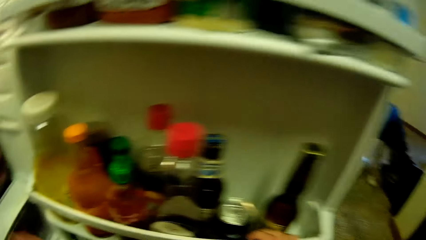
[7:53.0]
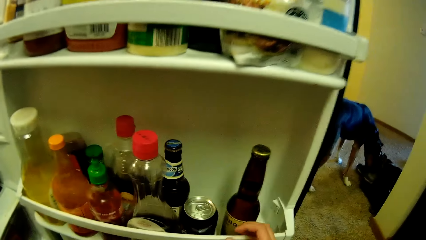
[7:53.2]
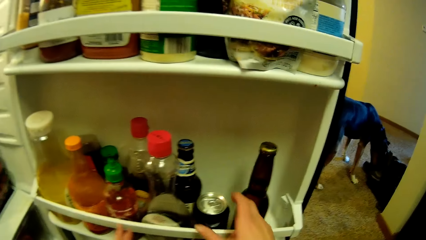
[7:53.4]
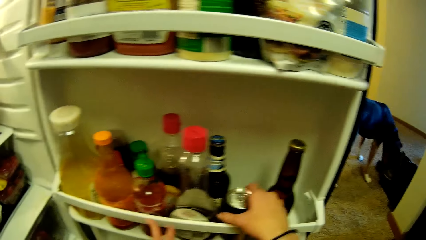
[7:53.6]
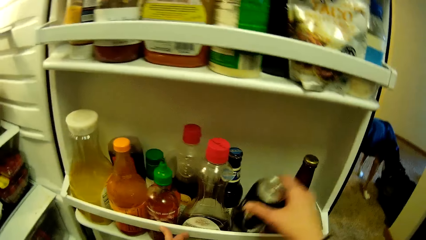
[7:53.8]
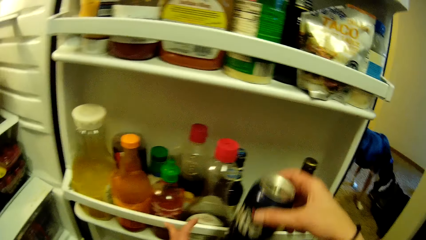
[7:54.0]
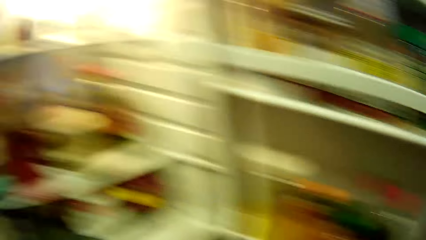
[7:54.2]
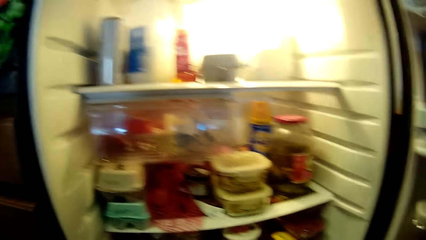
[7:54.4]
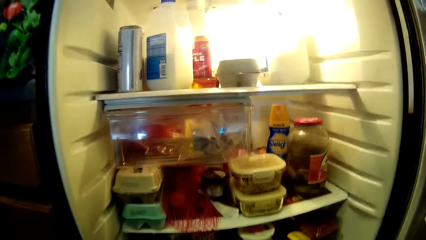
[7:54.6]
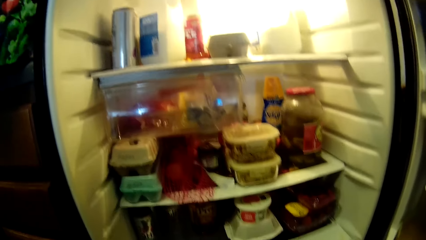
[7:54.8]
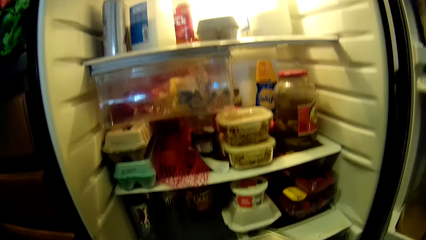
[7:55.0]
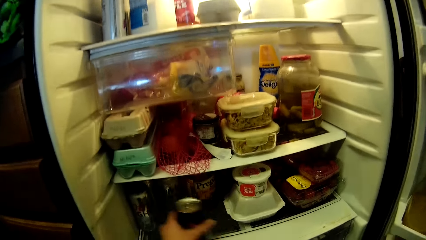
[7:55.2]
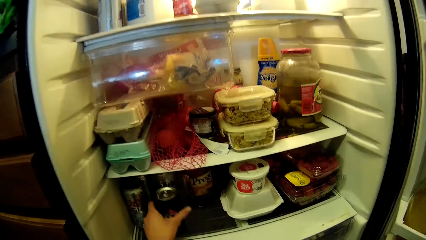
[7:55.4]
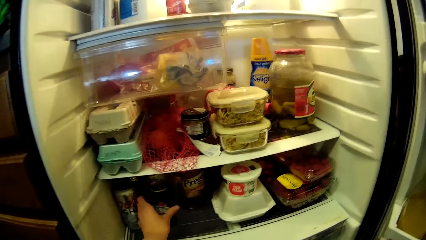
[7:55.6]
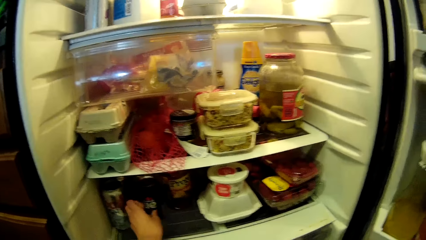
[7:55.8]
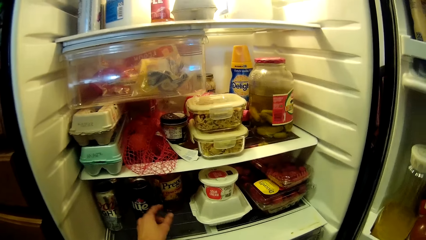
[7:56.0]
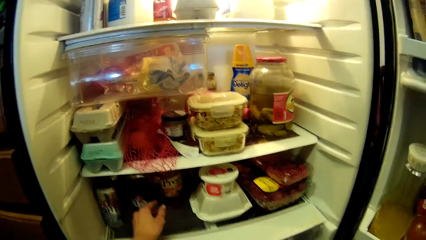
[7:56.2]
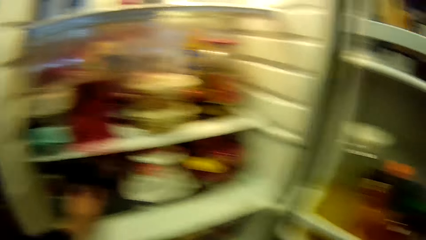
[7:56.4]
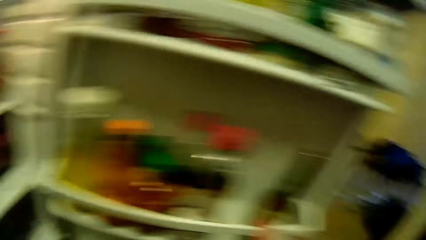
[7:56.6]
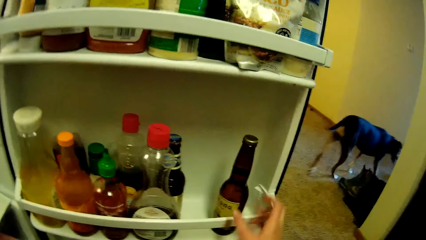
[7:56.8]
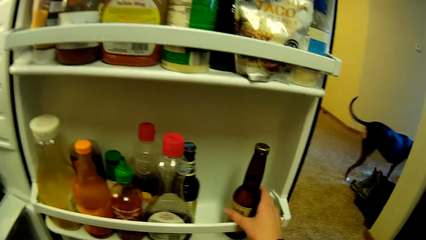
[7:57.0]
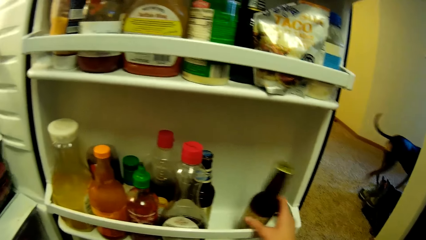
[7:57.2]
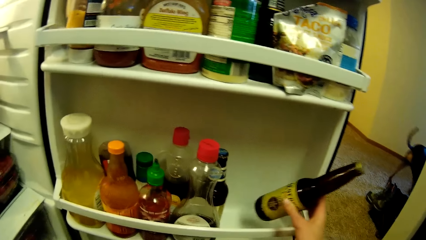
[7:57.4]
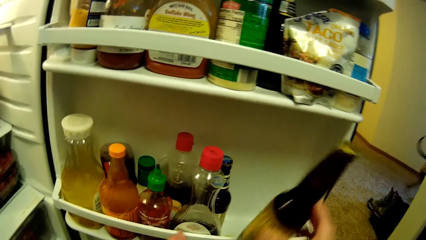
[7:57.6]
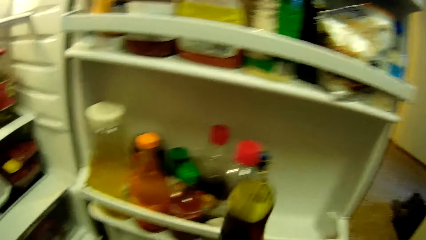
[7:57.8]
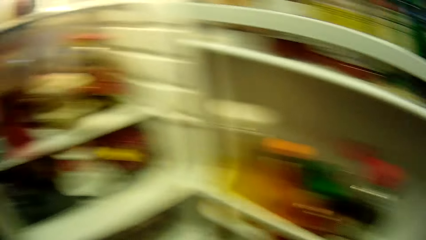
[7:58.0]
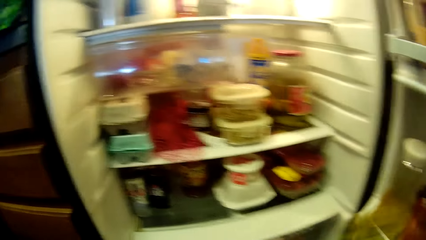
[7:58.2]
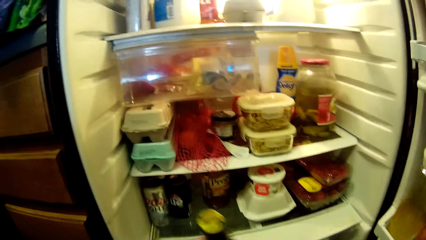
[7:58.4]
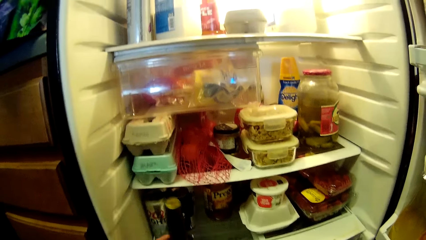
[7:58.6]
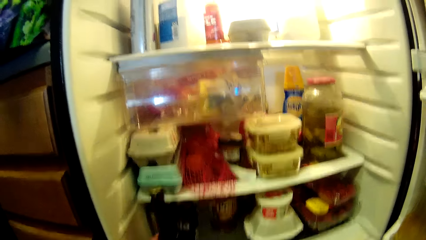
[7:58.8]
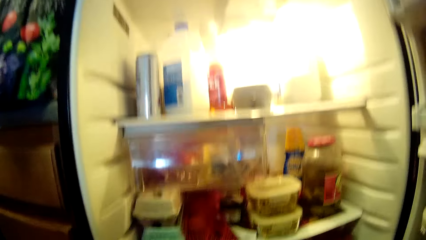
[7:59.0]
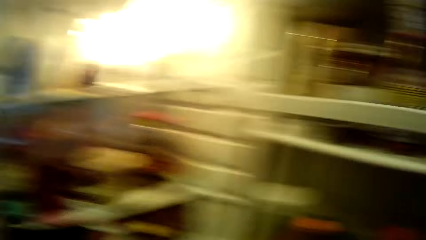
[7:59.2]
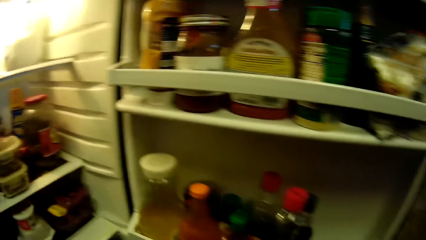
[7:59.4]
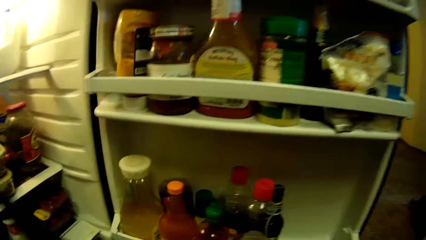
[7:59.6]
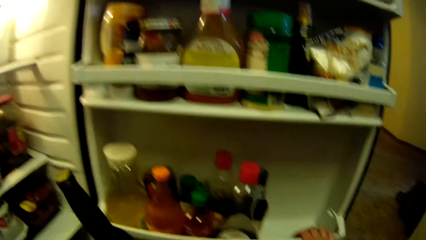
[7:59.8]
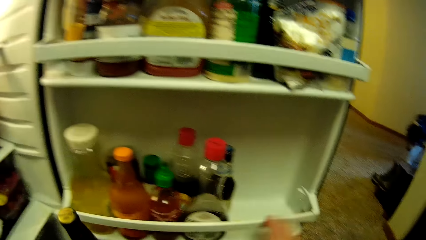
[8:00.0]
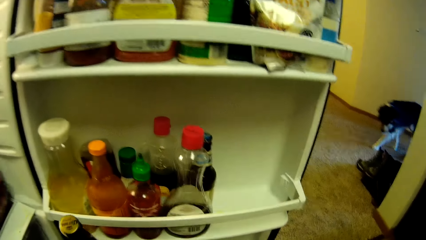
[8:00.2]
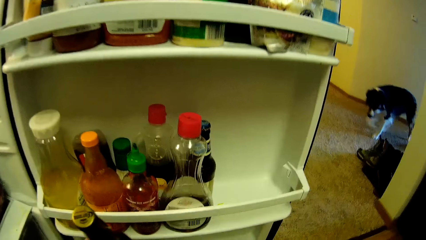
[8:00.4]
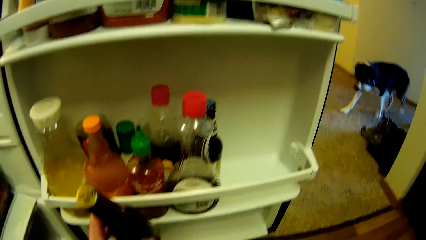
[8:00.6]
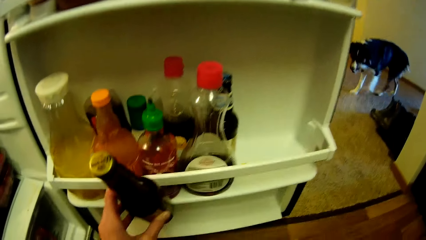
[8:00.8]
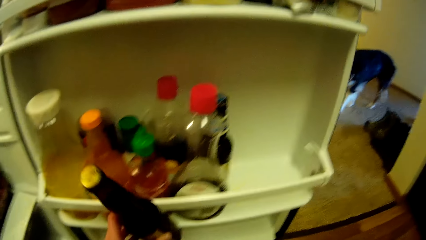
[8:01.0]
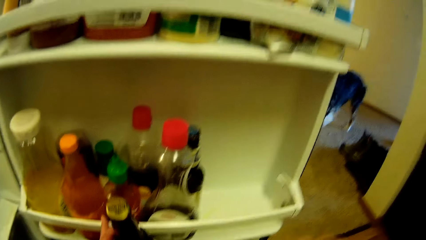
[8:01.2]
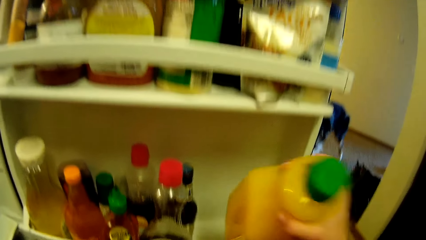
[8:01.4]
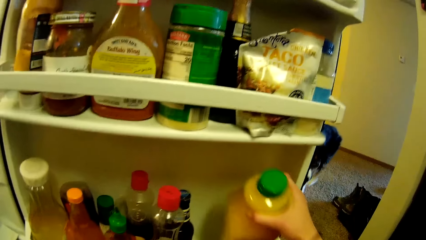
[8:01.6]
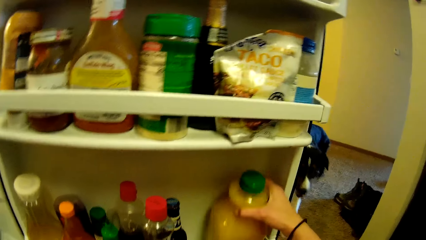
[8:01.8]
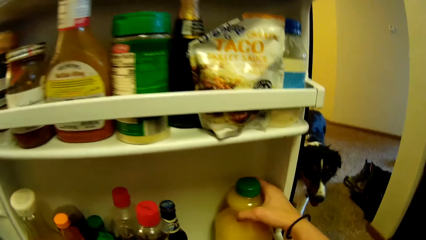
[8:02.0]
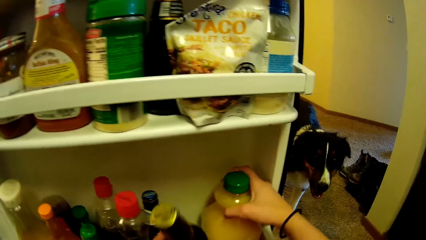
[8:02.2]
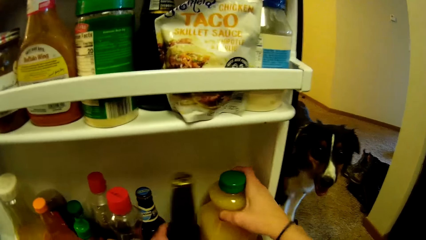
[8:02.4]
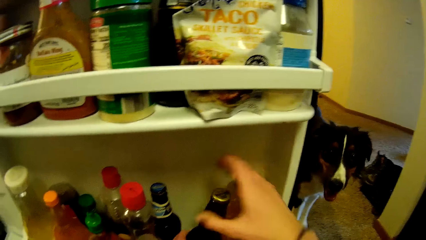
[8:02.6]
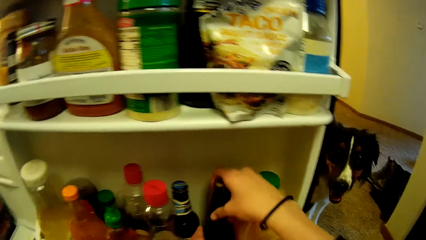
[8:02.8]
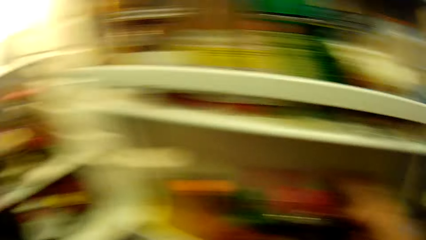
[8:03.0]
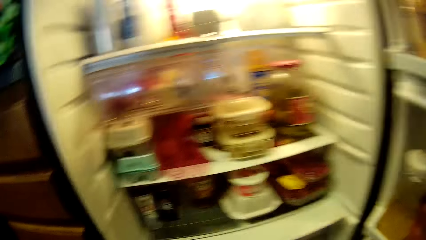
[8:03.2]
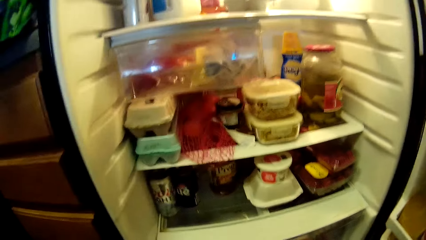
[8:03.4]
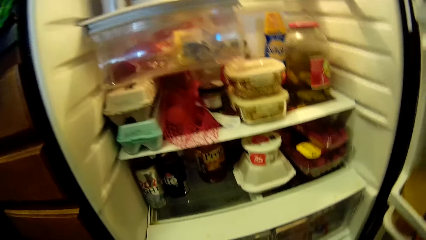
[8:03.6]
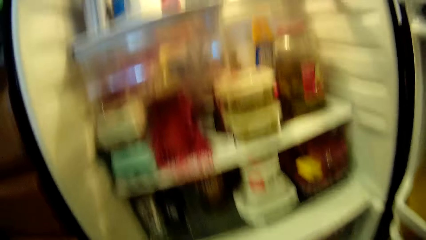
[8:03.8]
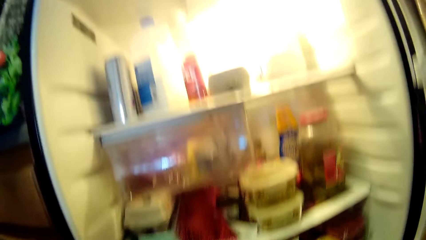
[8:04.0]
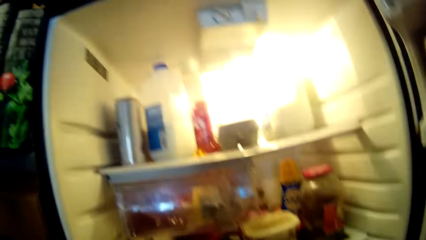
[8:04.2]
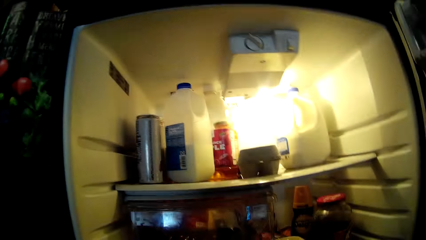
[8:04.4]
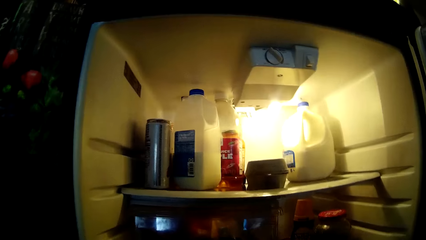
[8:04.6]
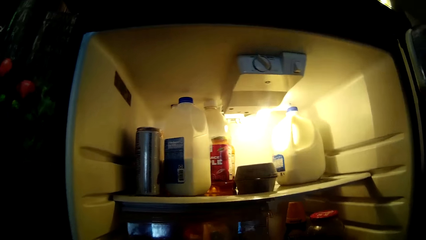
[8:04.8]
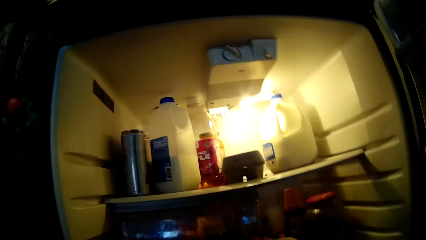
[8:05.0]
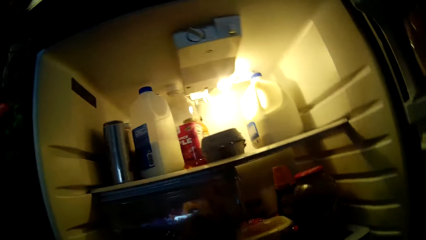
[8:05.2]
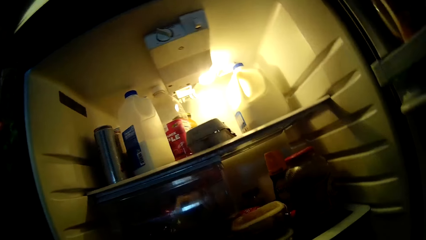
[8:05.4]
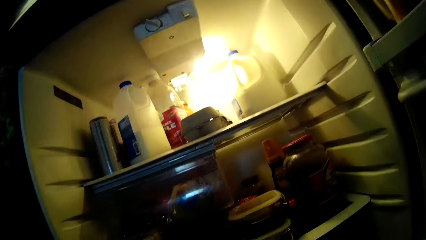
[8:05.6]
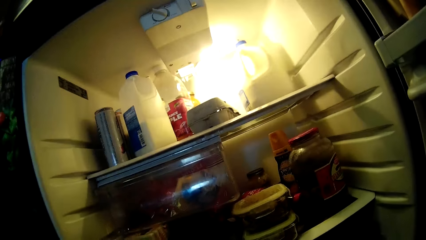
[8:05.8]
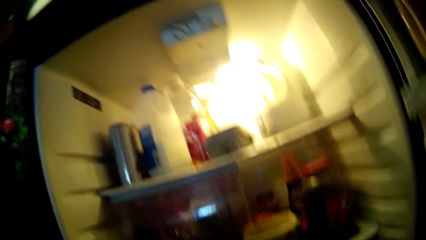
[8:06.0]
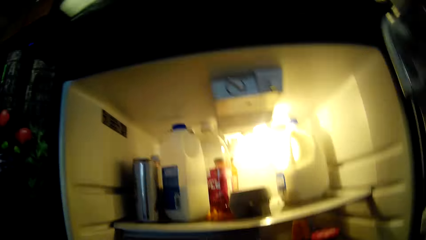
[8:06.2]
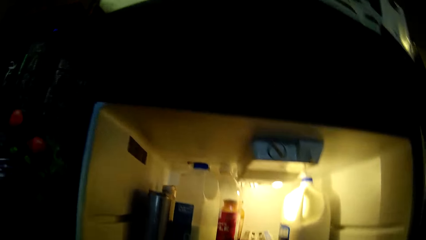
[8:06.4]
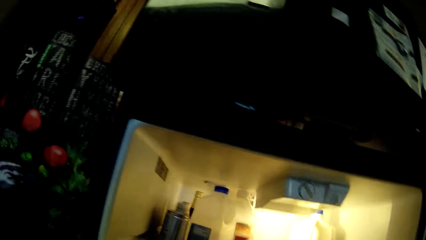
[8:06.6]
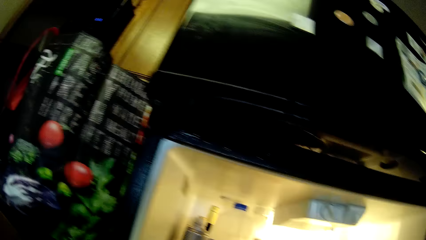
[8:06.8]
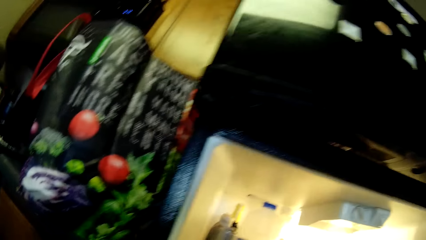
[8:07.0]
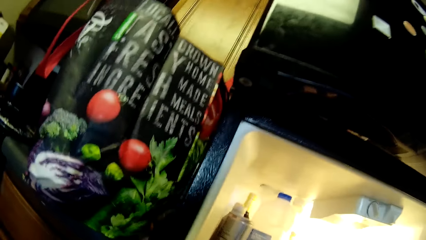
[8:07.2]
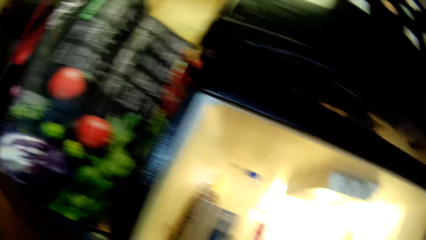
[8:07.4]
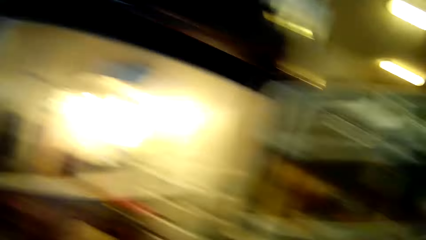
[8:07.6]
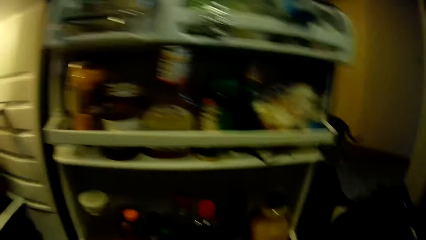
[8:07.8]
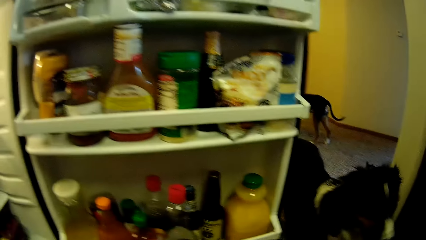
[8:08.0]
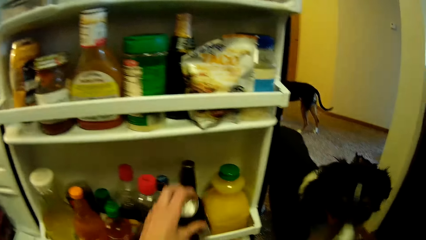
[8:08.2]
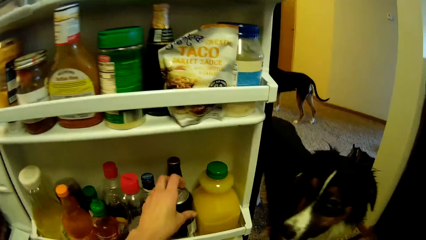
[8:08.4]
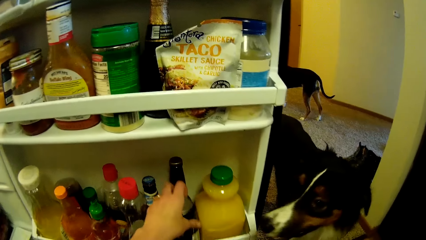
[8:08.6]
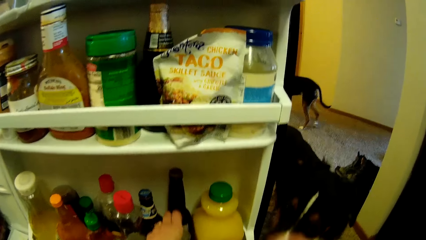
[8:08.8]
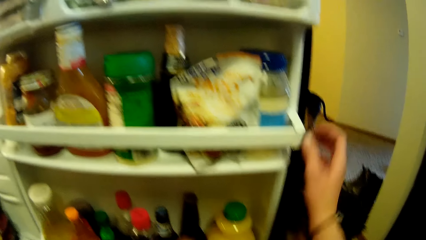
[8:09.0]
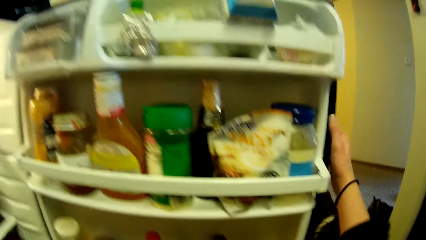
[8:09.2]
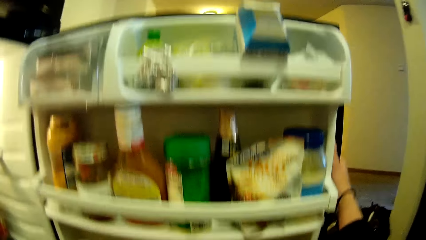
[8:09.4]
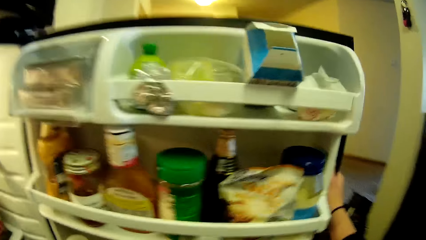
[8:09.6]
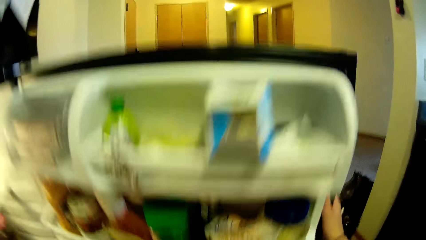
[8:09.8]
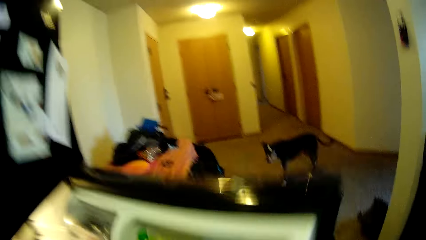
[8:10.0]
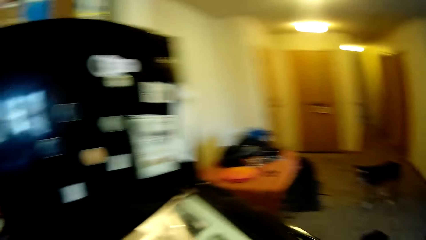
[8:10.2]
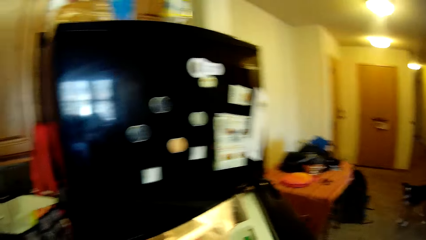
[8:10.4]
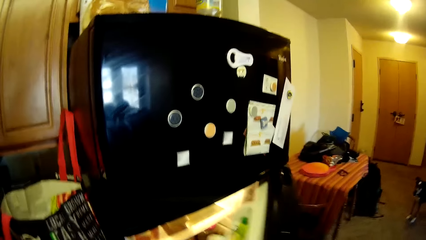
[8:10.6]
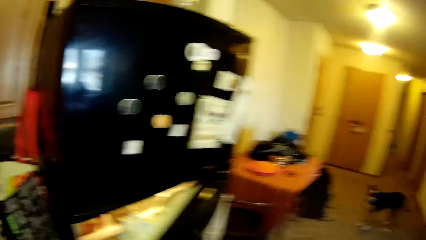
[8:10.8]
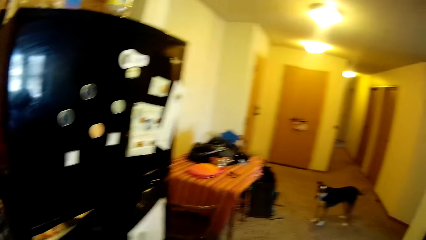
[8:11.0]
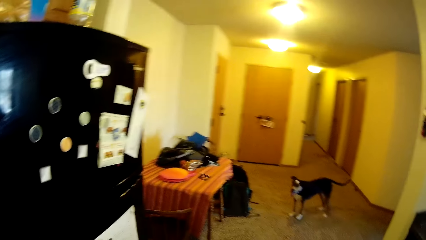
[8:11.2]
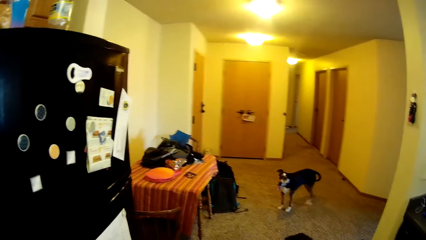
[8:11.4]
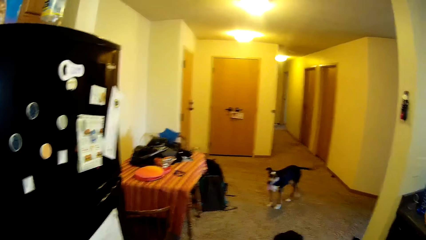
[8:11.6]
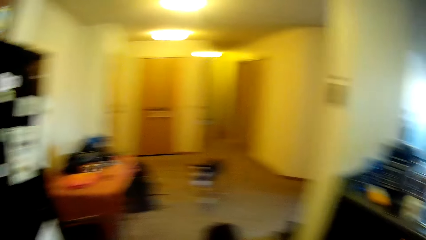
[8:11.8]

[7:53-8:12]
The camera wearer picks up another drink can from the refrigerator compartment. They put the drink can further inside the refrigerator. They pick up a bottle of syrup from the refrigerator compartment. They move a bottle inside the fridge. They place the bottle of juice in the refrigerator compartment. A dog walks towards the camera wearer. The camera wearer places the bottle of syrup in the refrigerator compartment. They look around the fridge. They close the refrigerator door. They put a can in the fridge door.
